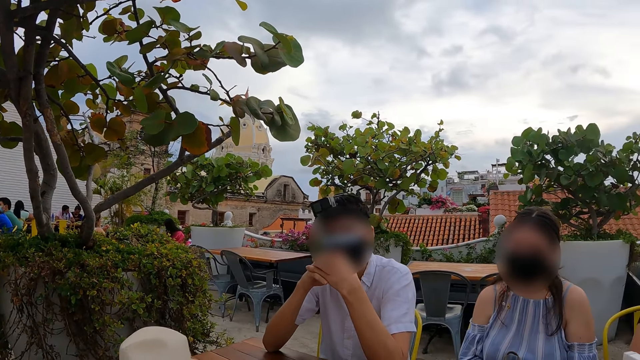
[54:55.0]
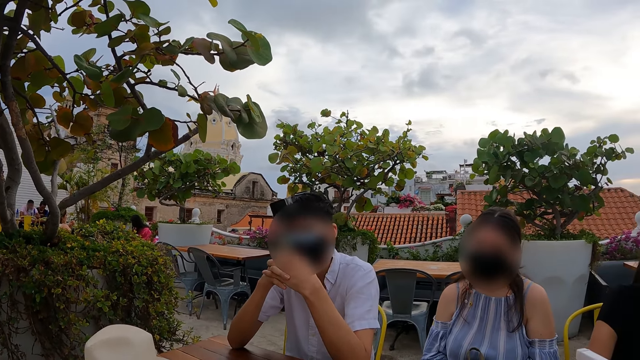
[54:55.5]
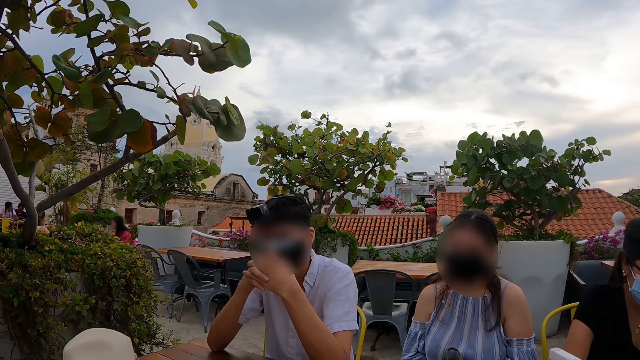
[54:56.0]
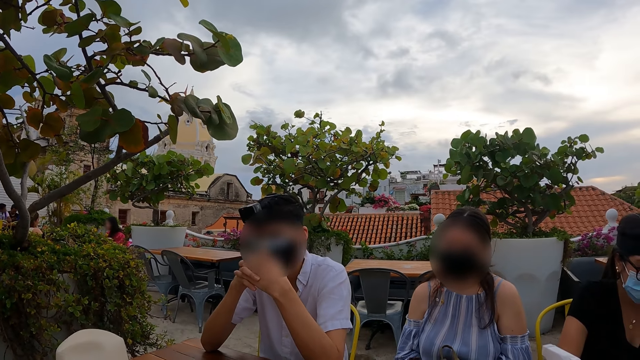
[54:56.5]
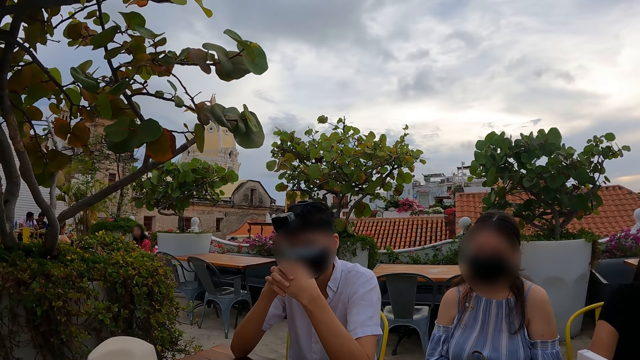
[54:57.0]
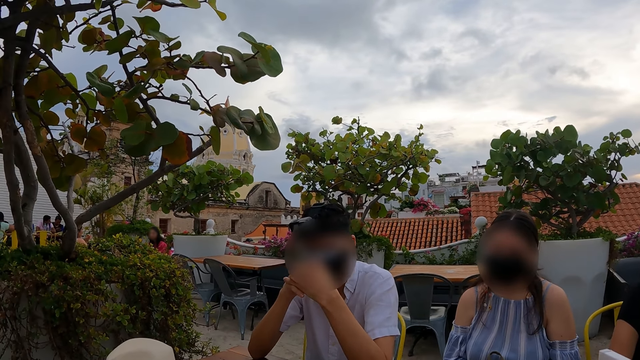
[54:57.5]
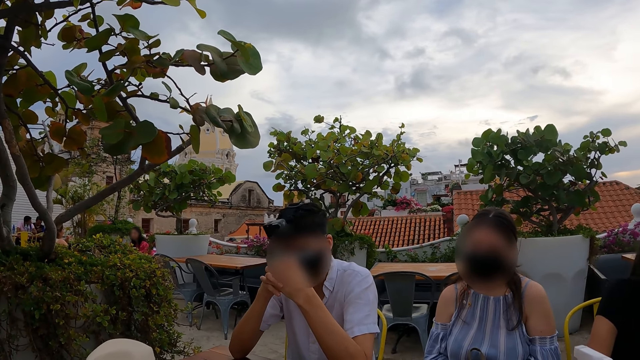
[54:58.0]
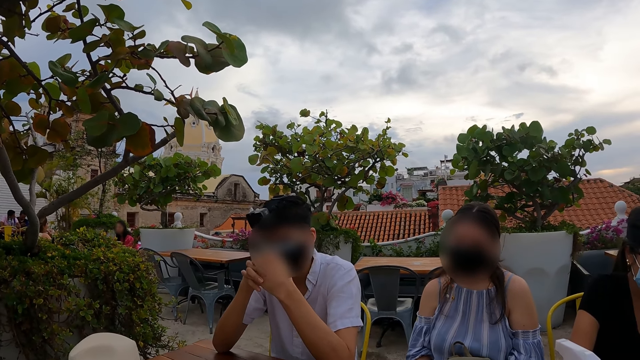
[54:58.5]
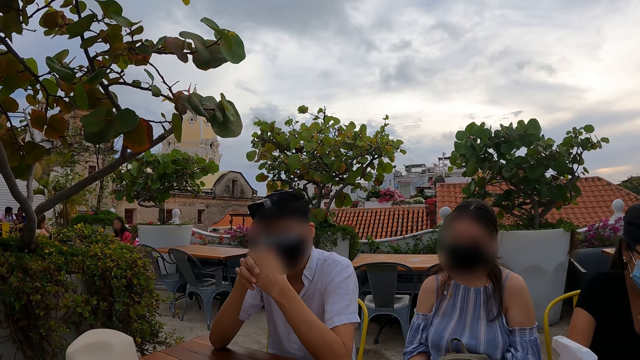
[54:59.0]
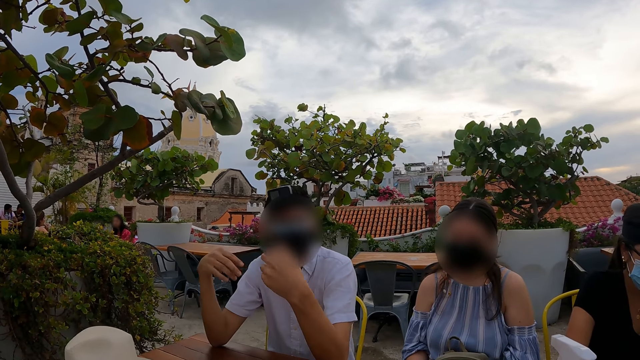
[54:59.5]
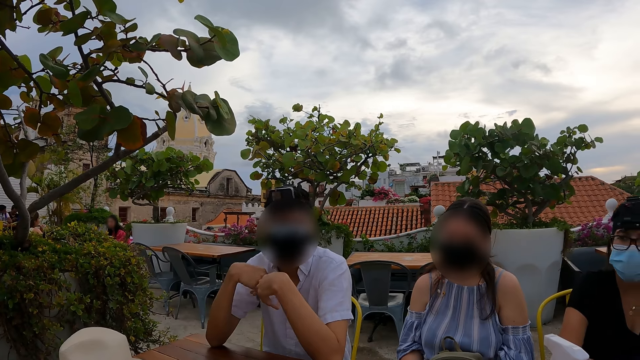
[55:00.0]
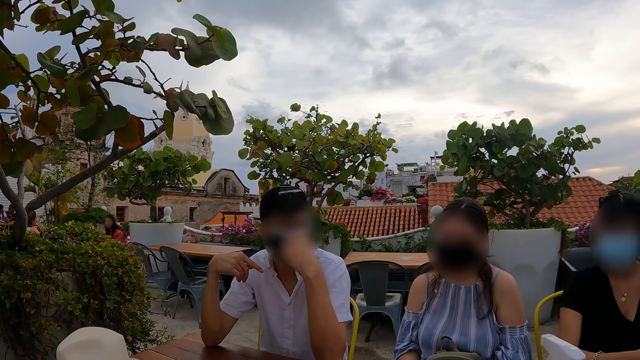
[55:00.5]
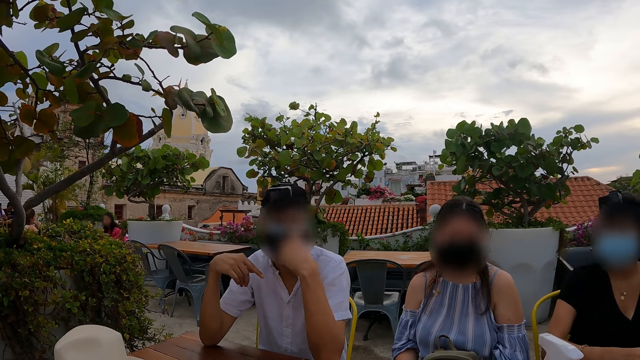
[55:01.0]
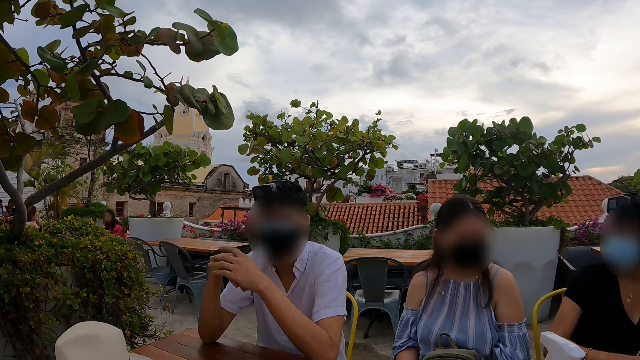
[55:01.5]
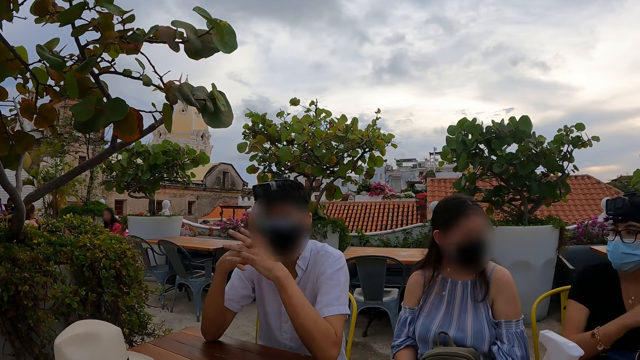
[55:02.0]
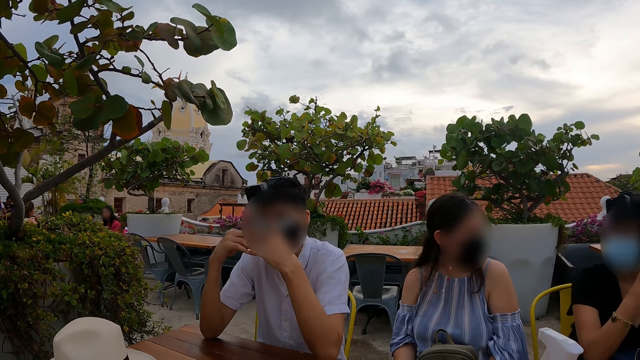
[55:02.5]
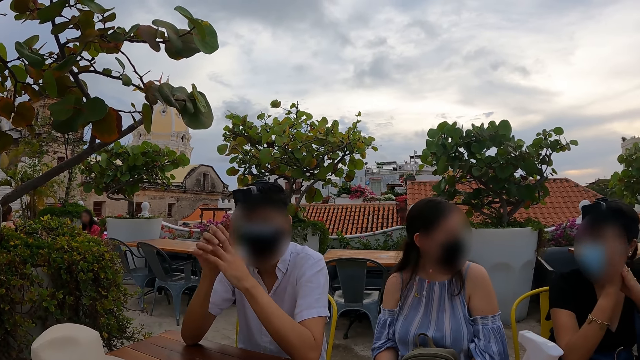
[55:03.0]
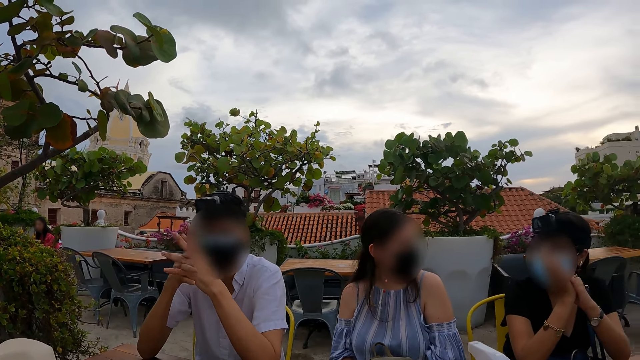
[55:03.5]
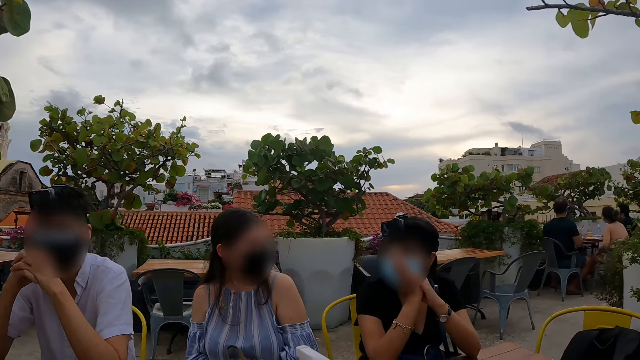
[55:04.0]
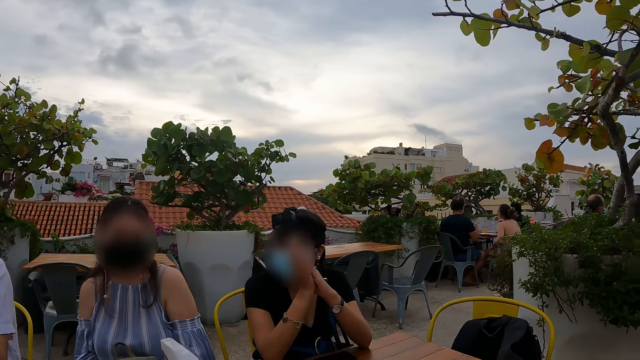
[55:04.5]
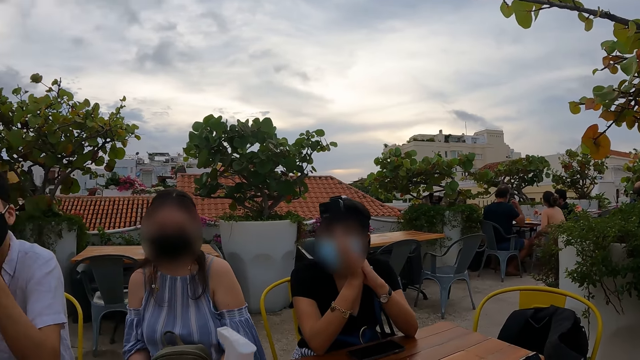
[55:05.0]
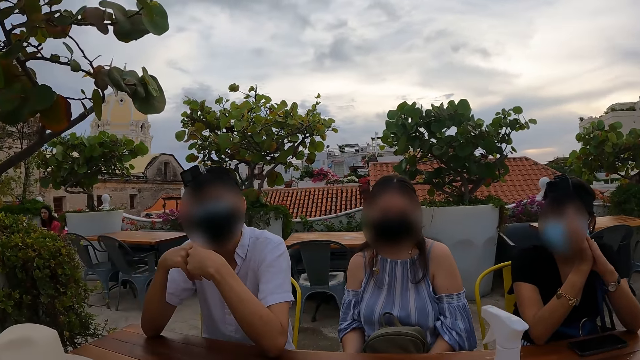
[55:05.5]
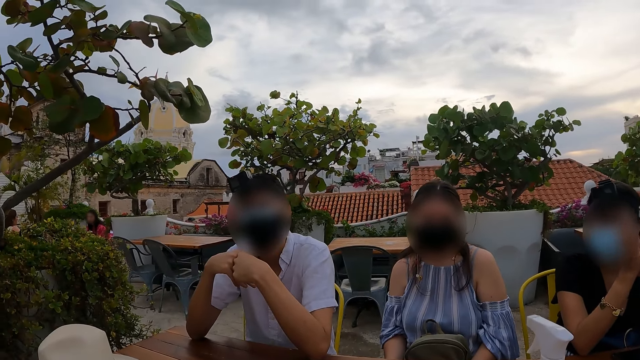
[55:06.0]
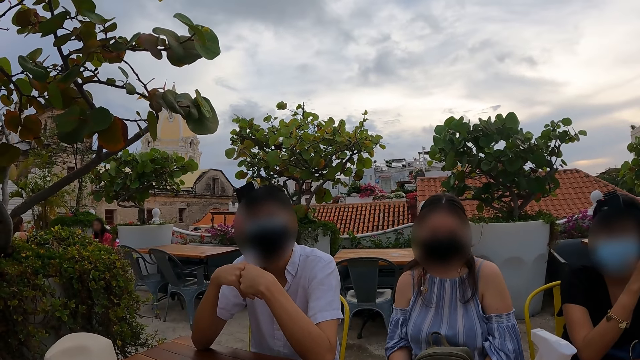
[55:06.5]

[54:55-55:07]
A man uses gestures.

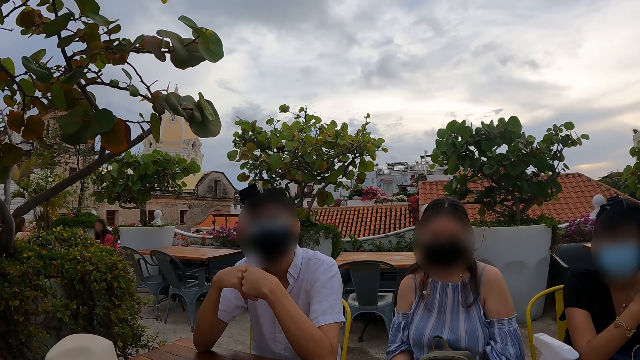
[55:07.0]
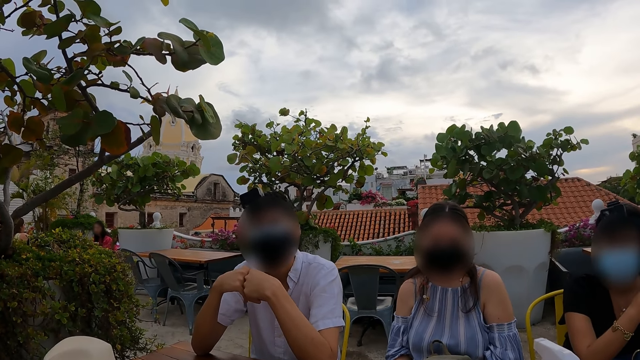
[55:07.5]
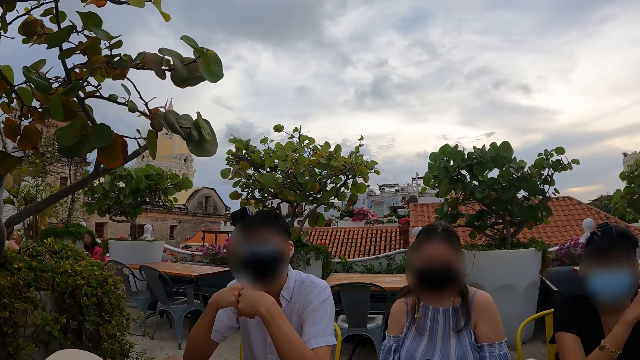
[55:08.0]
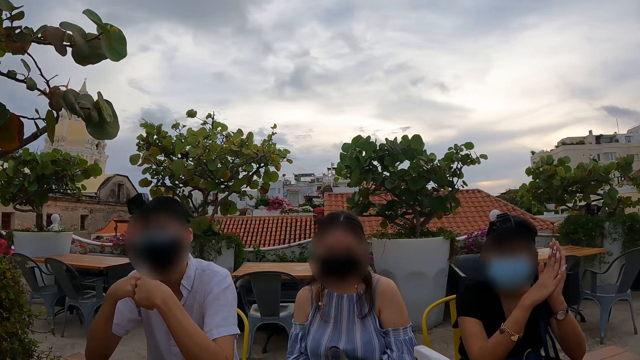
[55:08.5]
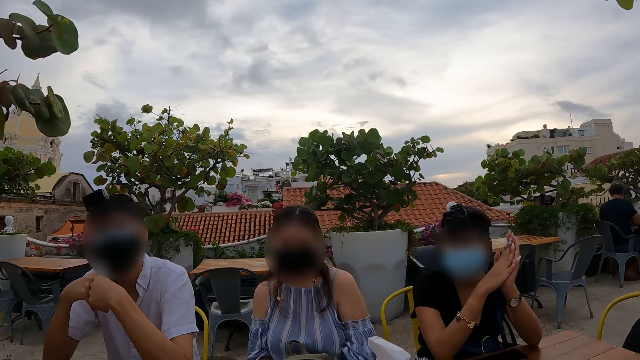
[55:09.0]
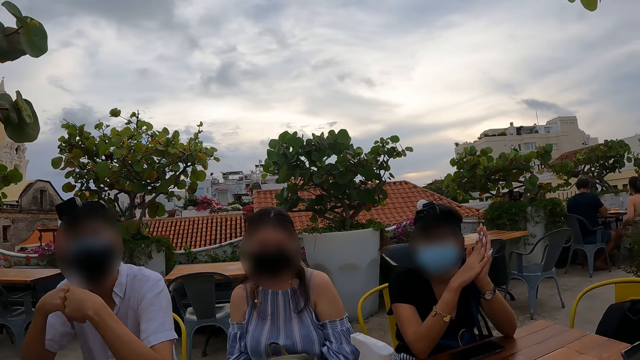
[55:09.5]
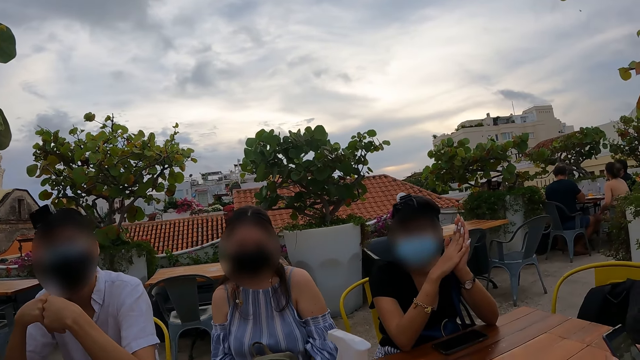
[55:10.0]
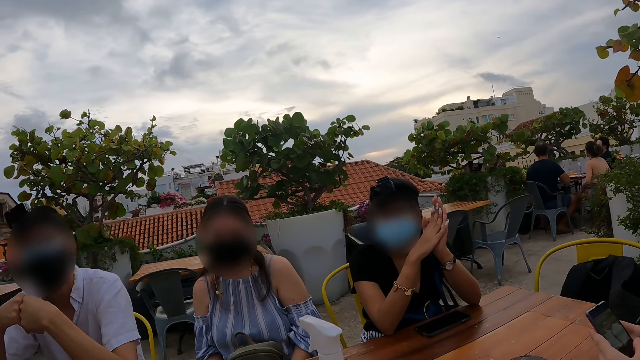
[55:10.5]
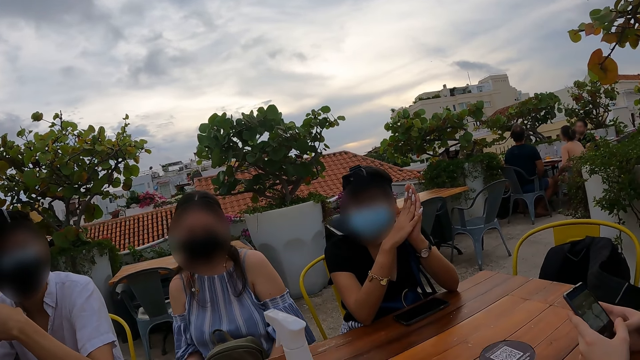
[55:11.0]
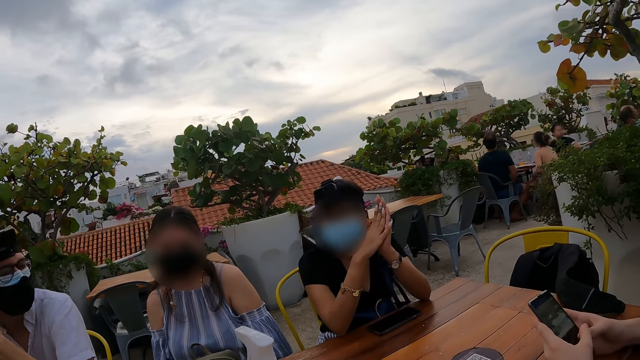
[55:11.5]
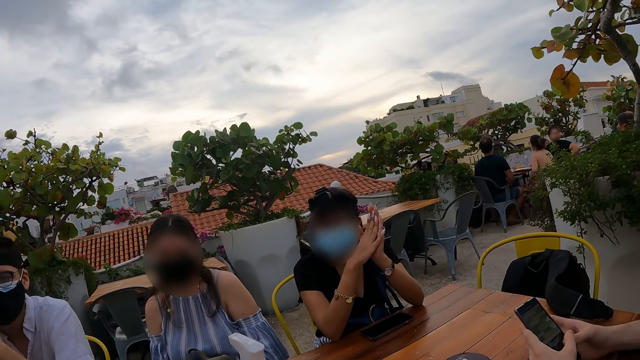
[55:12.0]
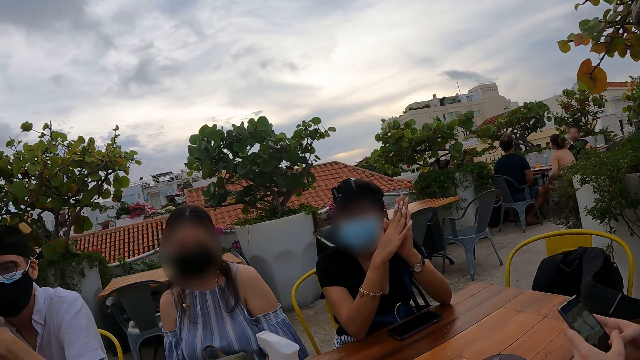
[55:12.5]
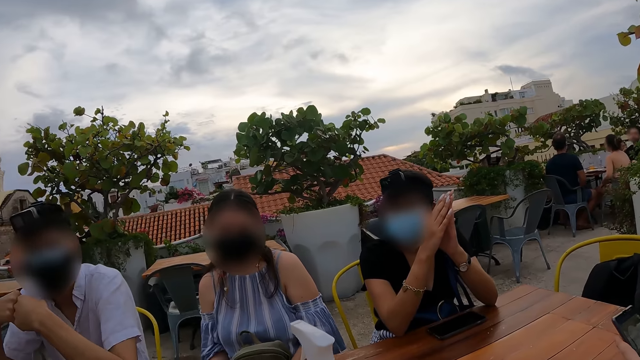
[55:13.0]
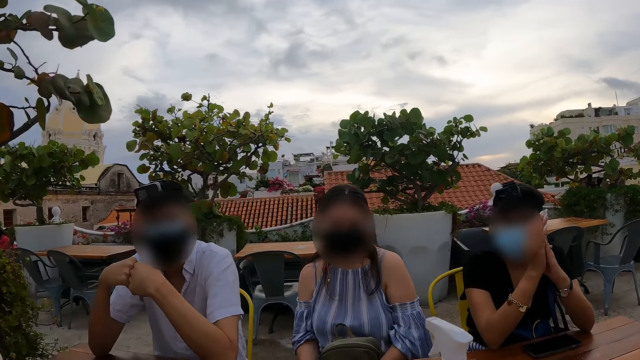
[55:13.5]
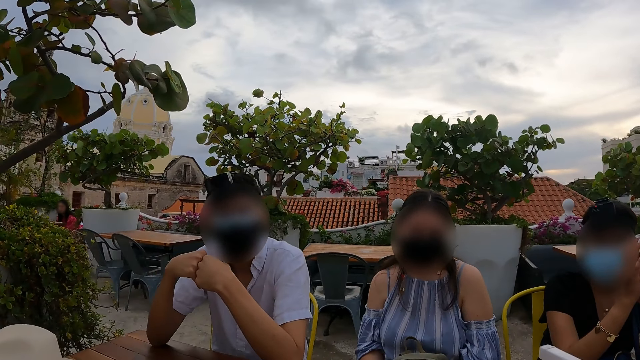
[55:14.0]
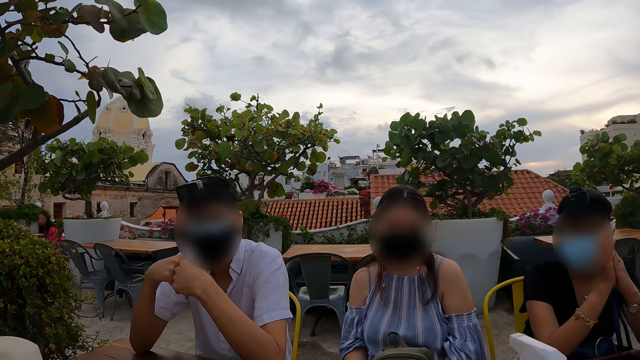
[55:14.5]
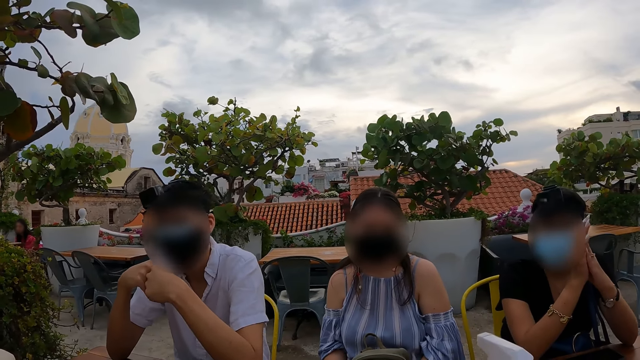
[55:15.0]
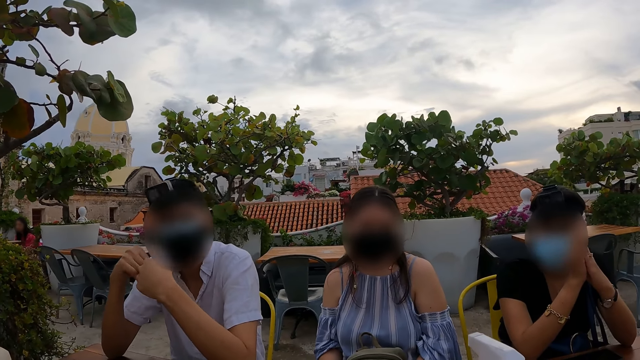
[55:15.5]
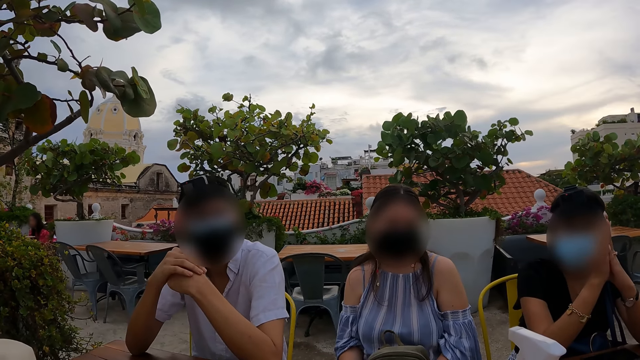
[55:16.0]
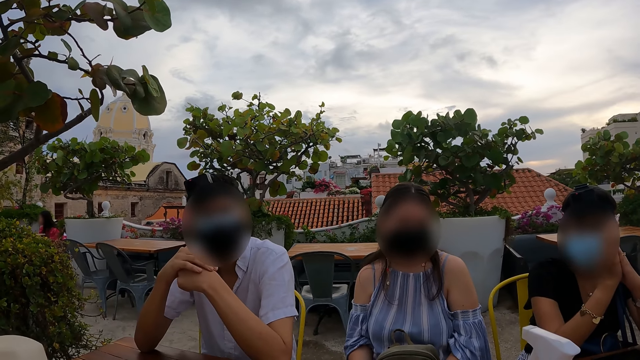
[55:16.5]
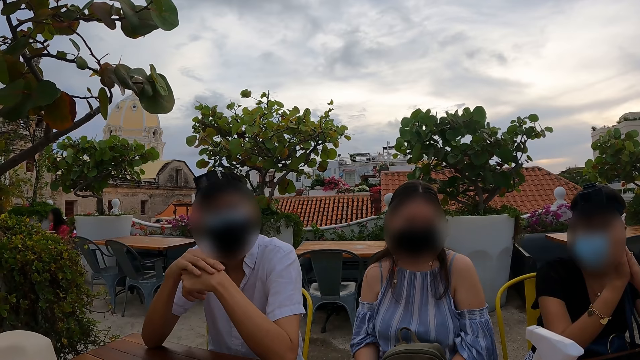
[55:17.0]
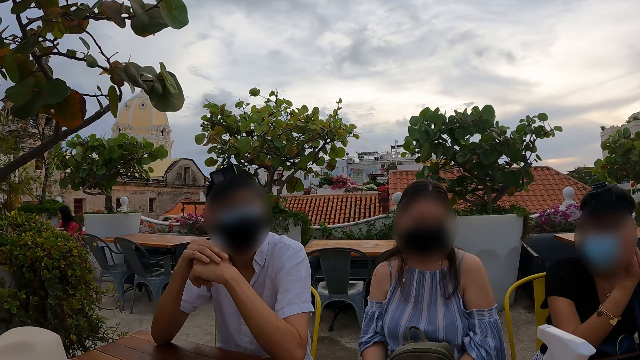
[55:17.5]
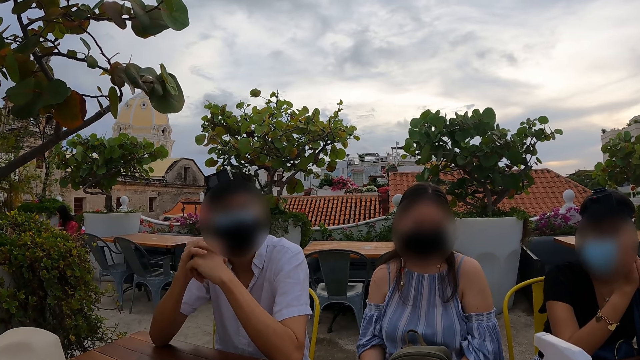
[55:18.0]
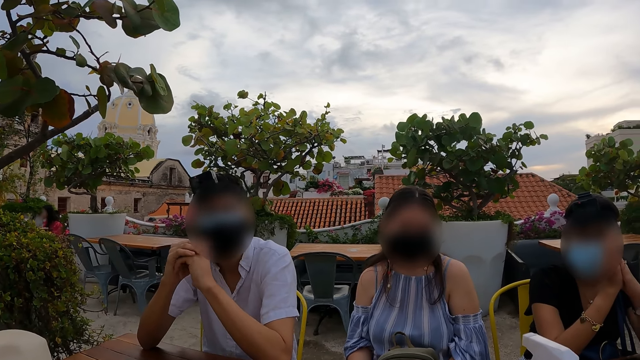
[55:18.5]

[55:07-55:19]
The camera wearer looks around.
